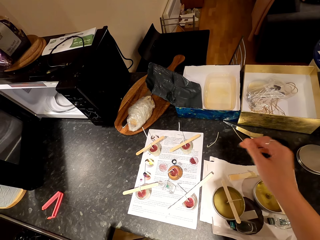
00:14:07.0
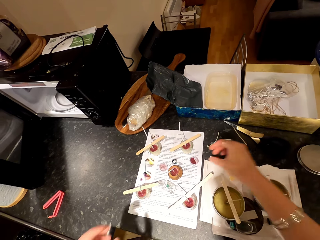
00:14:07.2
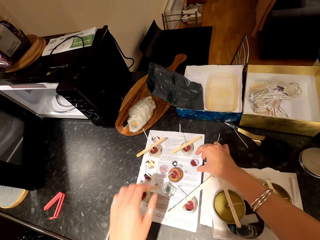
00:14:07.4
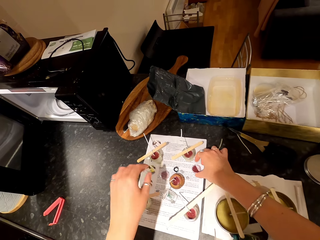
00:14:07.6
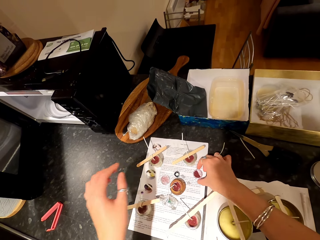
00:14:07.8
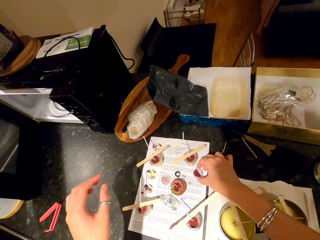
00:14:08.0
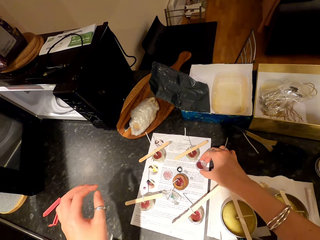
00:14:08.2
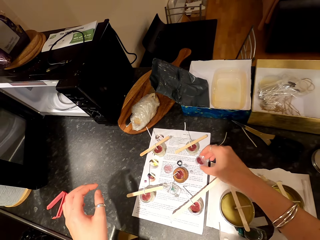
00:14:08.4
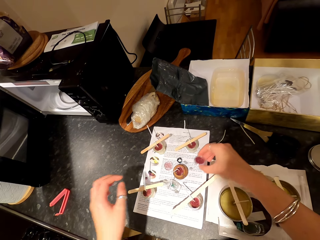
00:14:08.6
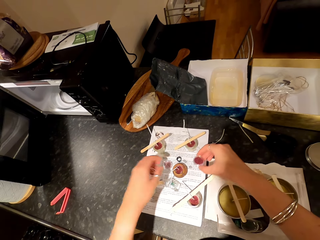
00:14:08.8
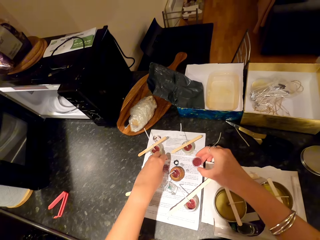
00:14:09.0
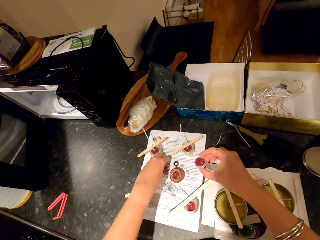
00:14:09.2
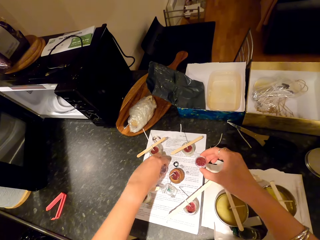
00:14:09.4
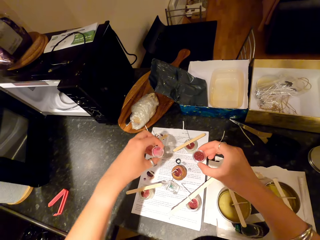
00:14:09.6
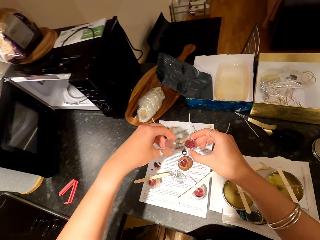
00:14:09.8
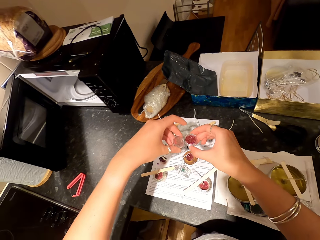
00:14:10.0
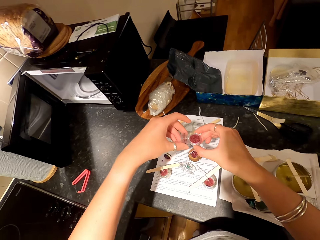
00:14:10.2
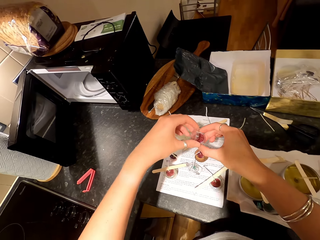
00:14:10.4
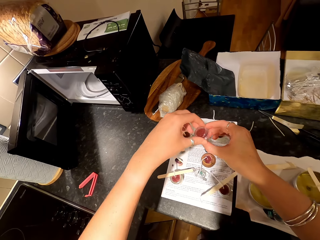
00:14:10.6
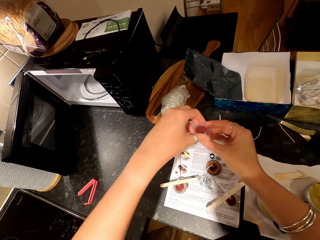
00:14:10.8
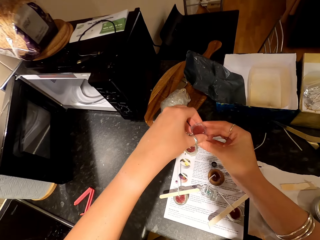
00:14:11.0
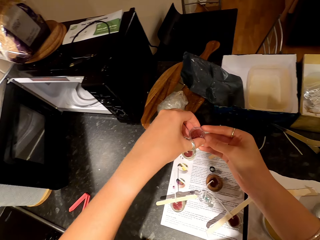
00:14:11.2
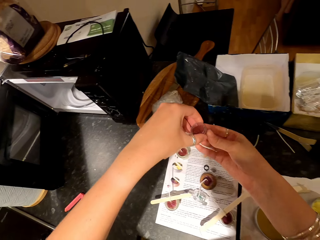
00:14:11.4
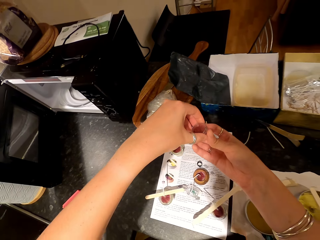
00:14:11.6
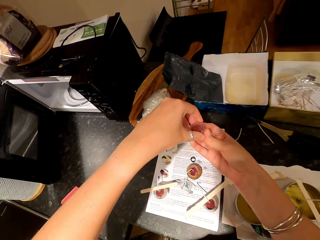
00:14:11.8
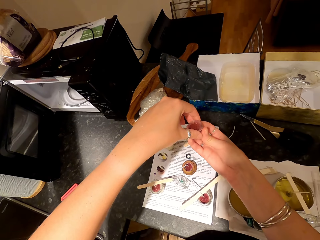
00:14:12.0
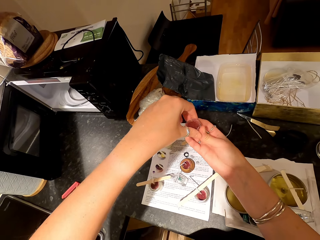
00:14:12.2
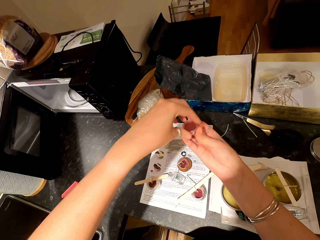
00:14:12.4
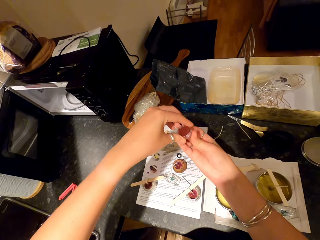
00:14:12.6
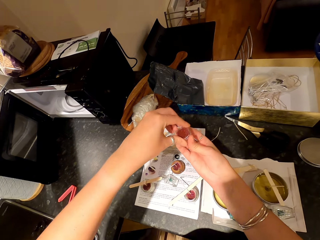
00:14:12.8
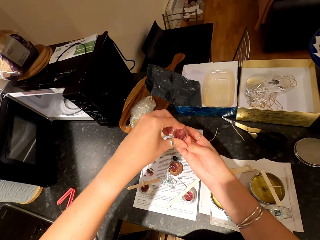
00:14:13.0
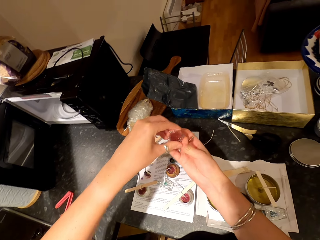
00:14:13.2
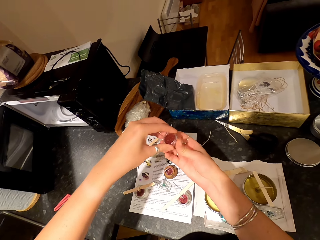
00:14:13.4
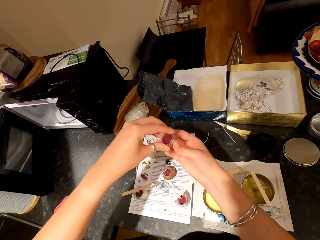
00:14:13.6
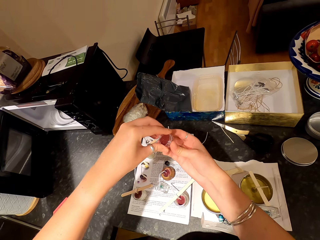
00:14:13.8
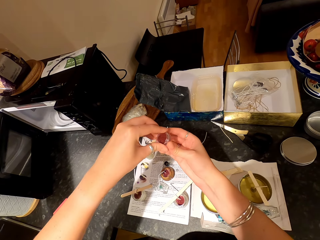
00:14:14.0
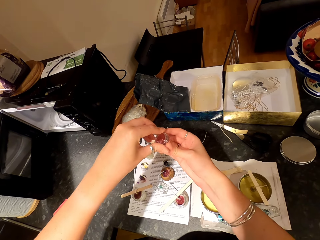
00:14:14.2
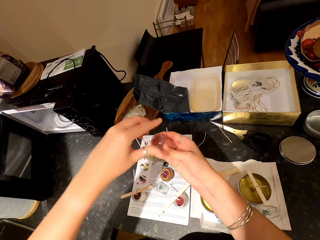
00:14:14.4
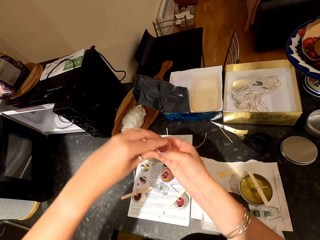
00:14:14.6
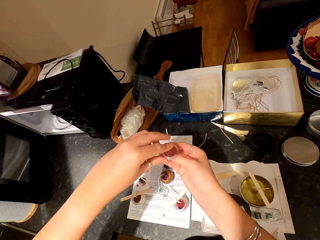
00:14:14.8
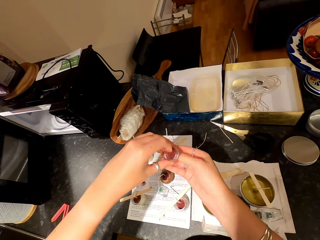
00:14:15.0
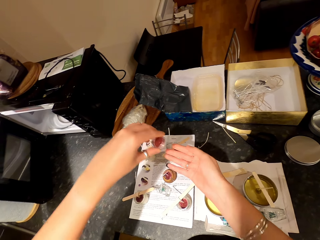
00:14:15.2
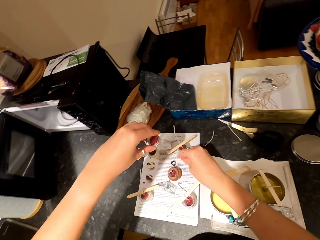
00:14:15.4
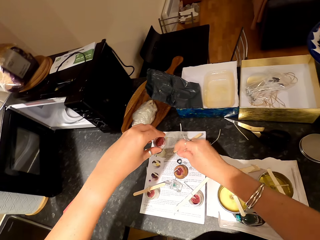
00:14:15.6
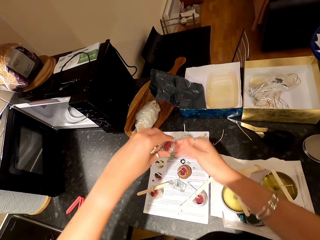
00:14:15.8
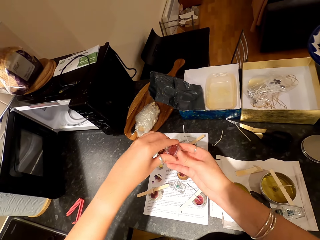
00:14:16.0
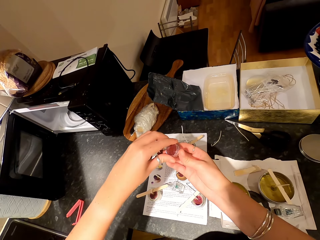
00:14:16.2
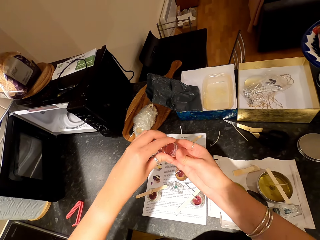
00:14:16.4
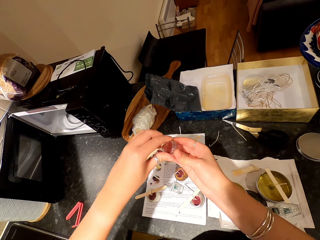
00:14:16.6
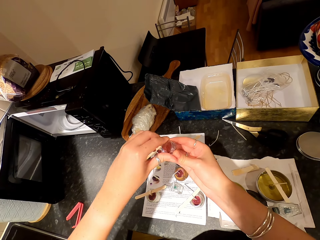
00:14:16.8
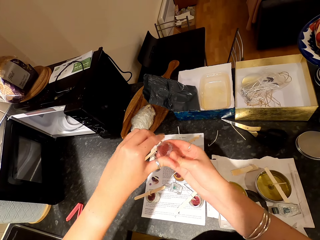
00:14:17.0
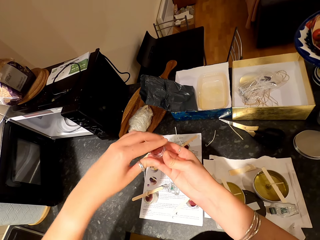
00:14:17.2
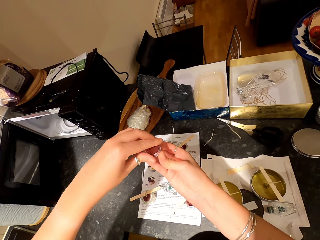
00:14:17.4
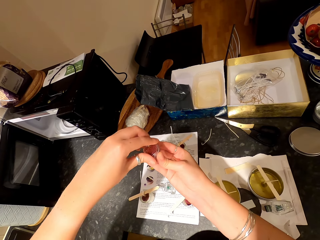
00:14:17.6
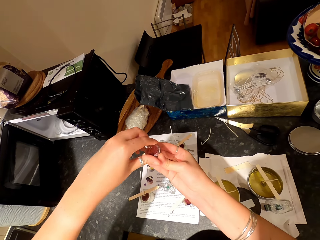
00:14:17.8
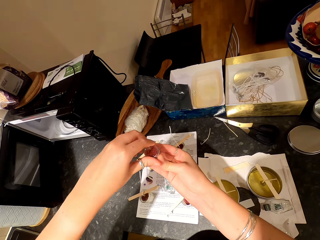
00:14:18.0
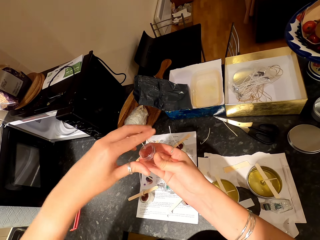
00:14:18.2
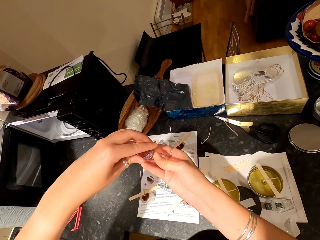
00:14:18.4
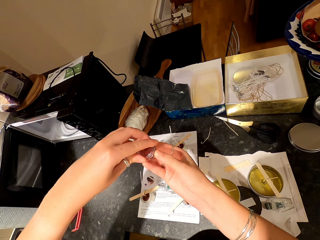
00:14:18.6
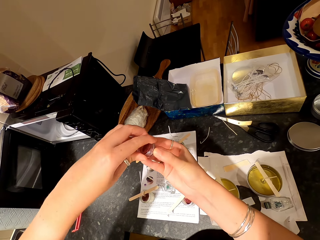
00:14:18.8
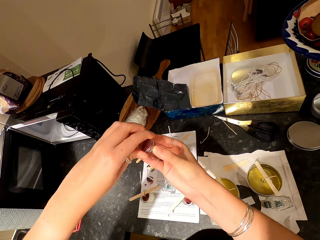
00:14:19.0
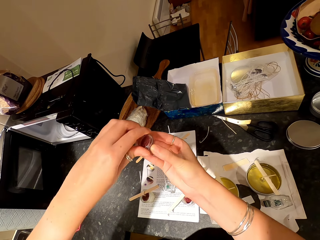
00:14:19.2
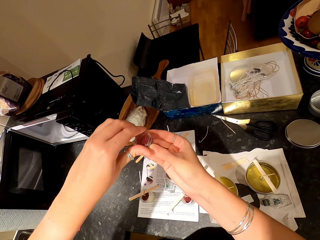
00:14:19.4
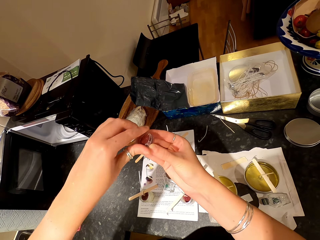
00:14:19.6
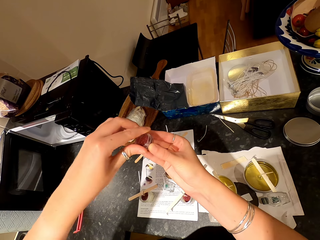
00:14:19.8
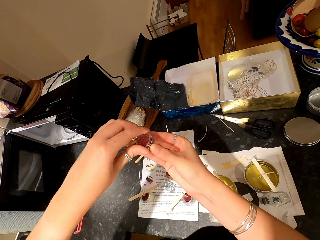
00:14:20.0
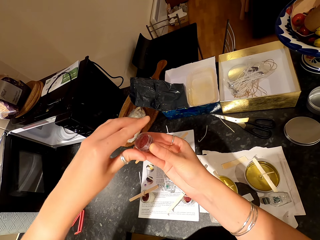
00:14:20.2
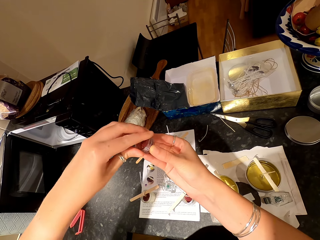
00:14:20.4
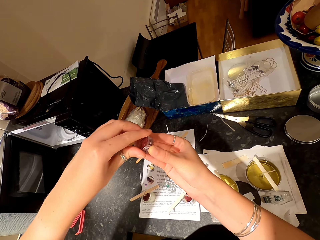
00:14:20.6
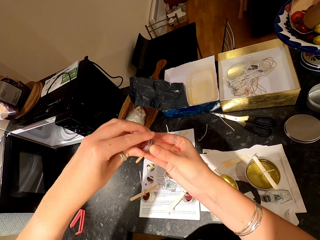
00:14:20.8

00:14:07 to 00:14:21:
The camera wearer picks up a tin with glitters on the paper. They shake the tin. They pick up a container lid on the paper. They cover the tin with the lid. They twist fingers. They close the tin with its lid.

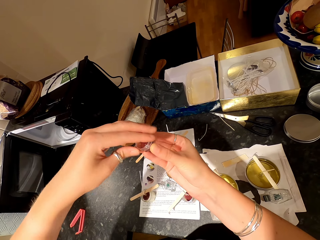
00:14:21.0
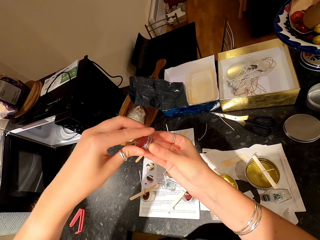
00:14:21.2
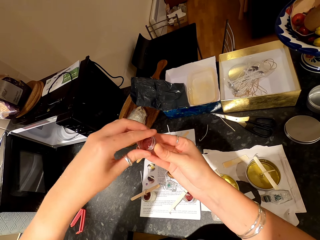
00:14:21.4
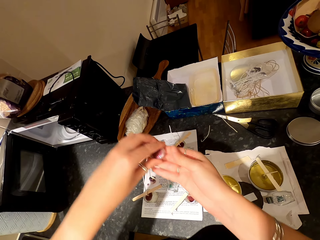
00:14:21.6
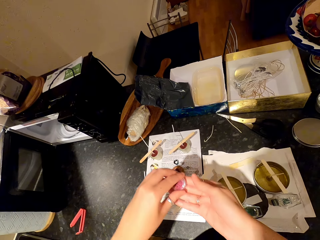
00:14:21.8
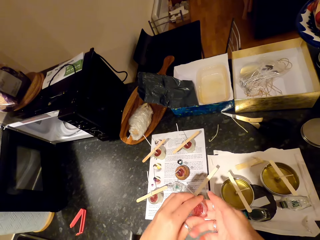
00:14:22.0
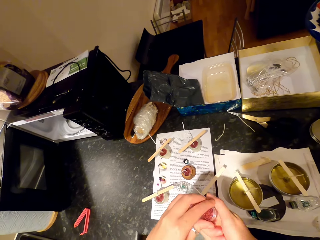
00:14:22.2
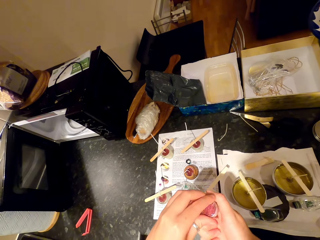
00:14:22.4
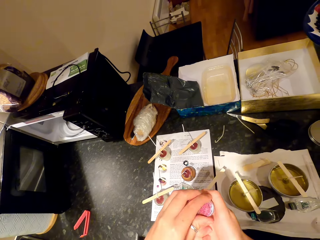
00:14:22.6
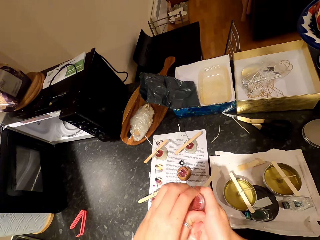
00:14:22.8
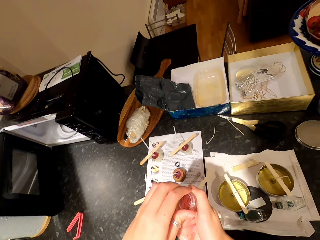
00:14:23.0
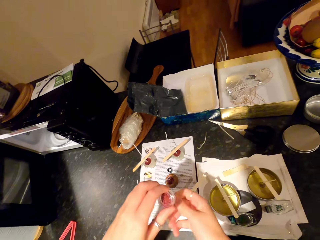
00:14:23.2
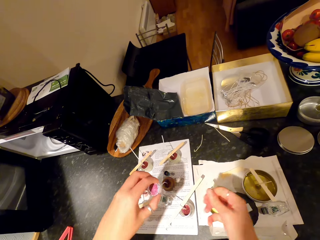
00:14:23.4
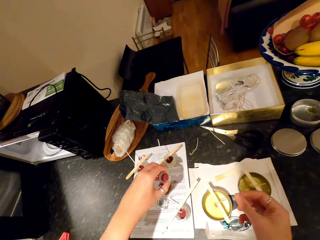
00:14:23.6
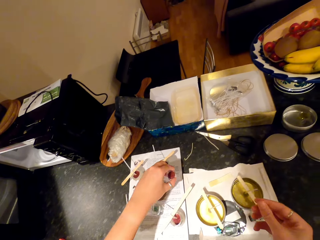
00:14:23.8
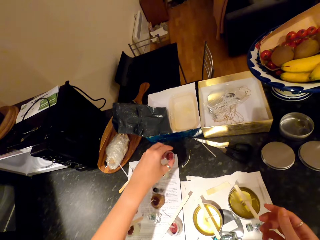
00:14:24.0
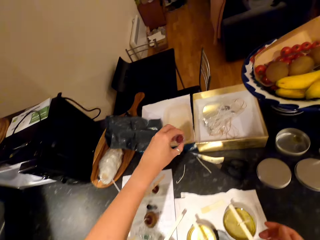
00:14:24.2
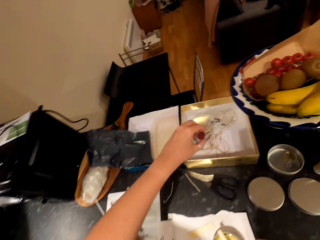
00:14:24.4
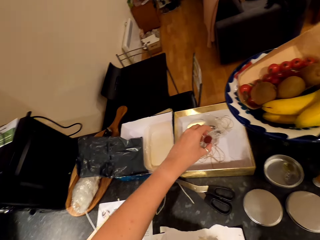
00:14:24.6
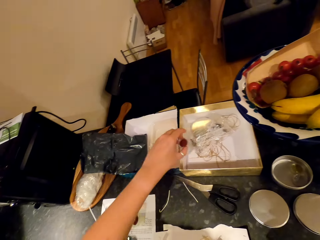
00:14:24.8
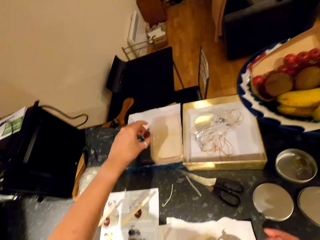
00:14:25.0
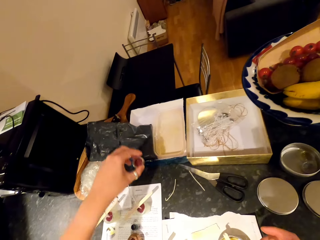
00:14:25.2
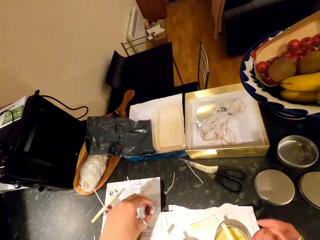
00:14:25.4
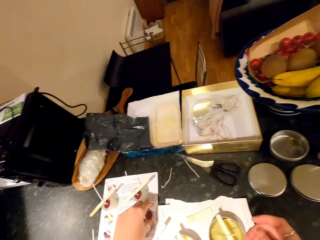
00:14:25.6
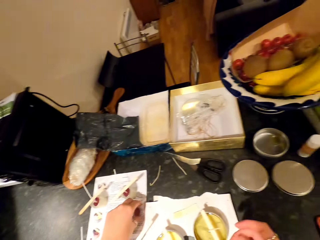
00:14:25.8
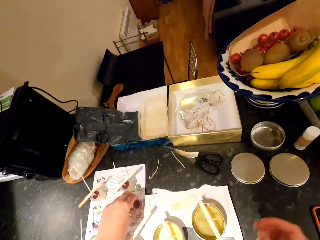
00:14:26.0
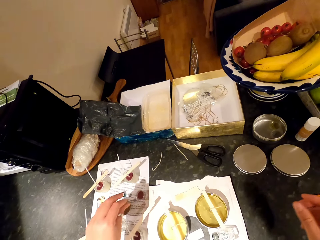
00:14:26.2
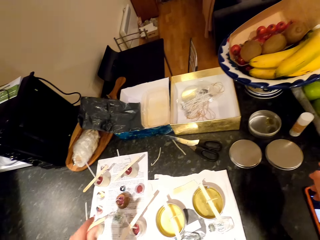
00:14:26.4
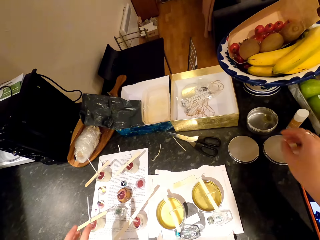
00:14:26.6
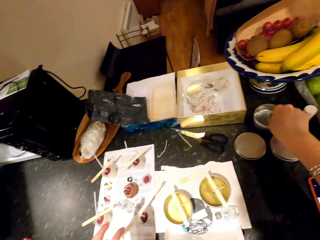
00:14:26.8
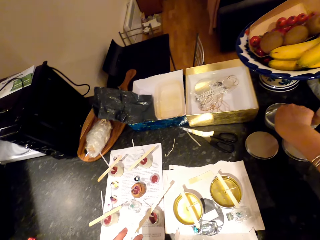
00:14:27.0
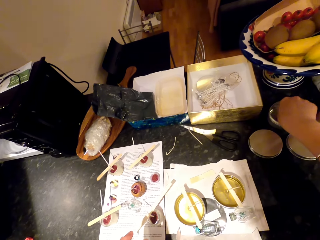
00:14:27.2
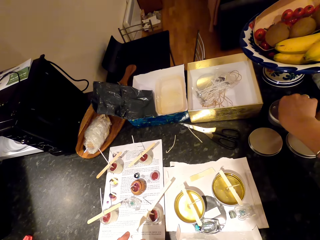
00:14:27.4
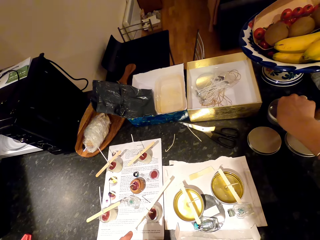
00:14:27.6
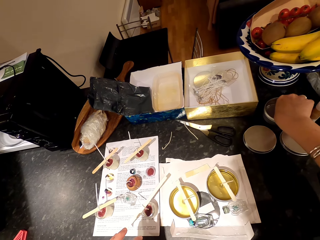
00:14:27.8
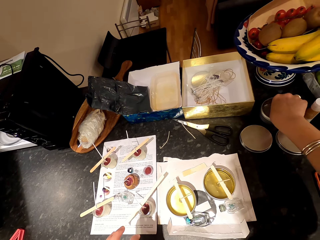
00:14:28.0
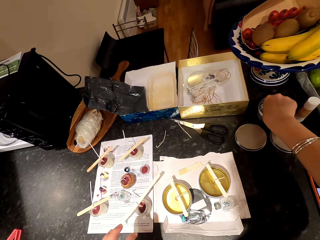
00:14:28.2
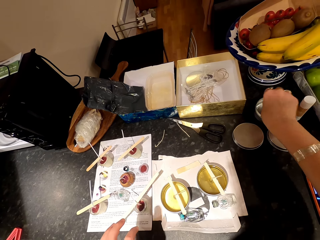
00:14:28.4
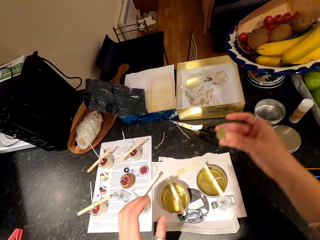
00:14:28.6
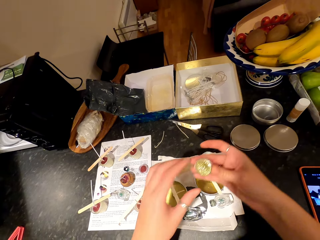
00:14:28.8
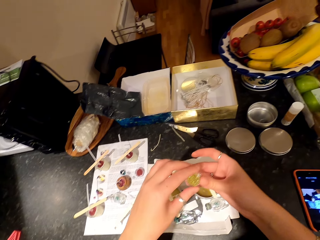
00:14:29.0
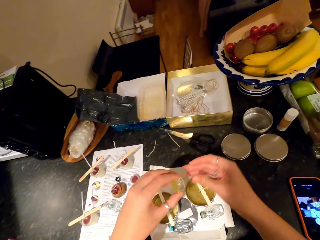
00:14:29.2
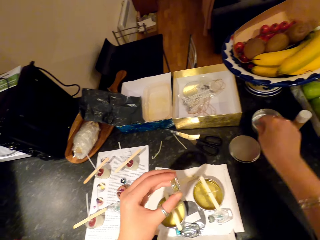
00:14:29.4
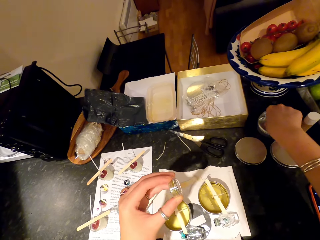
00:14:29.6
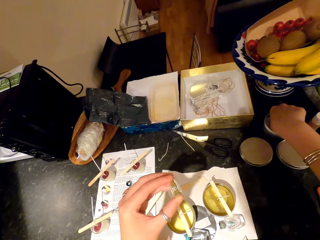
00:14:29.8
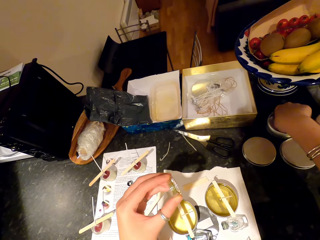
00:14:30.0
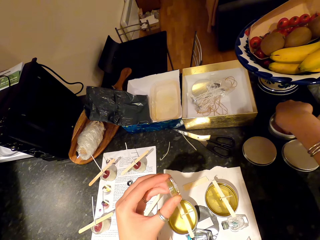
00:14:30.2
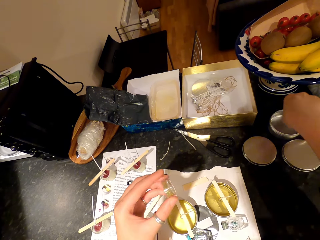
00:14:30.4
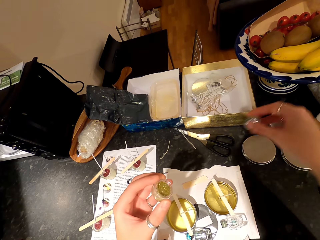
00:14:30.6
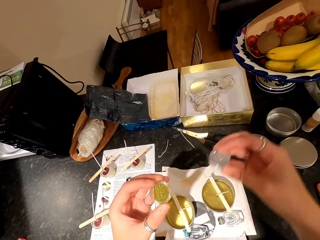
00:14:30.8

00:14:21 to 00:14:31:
The camera wearer moves hands around. They put the tin down on the paper. They pick up a tin with golden glitters. They pick up a tin with silver glitters with the other hand.
